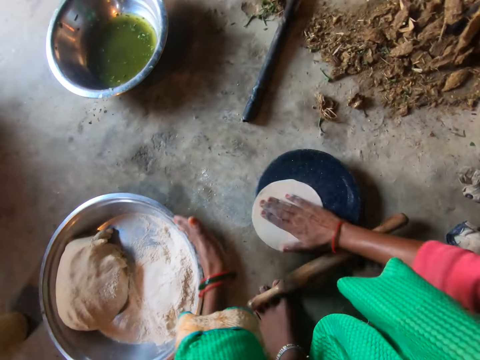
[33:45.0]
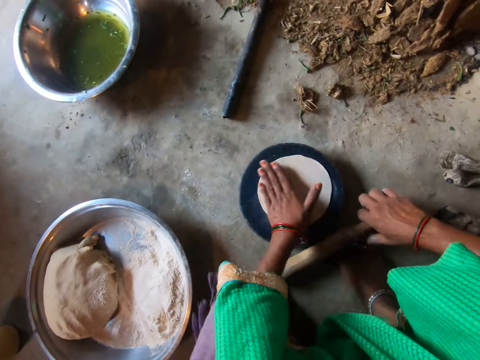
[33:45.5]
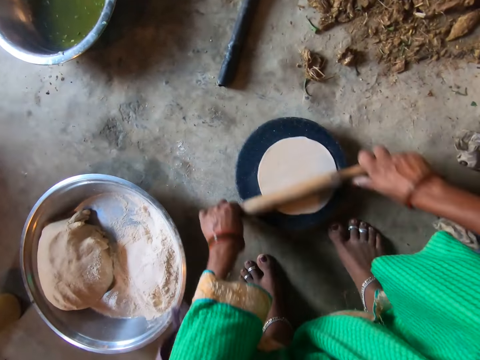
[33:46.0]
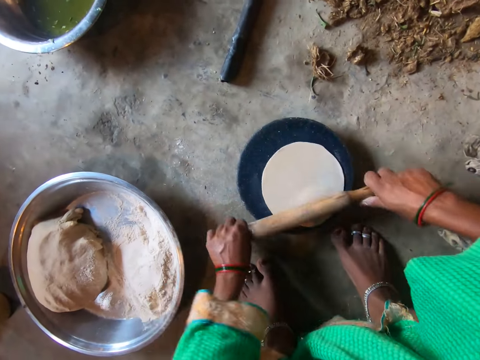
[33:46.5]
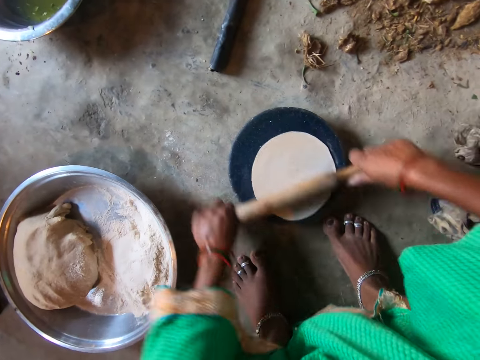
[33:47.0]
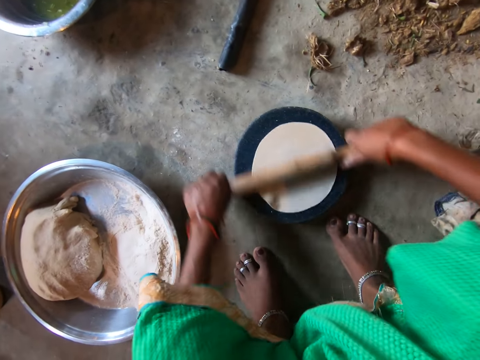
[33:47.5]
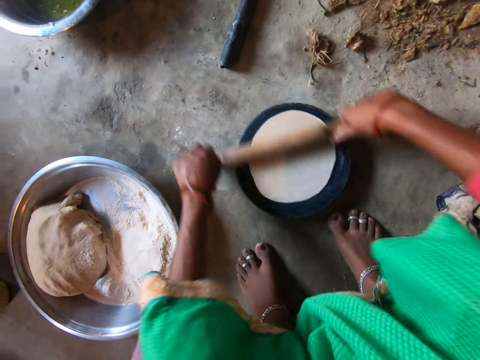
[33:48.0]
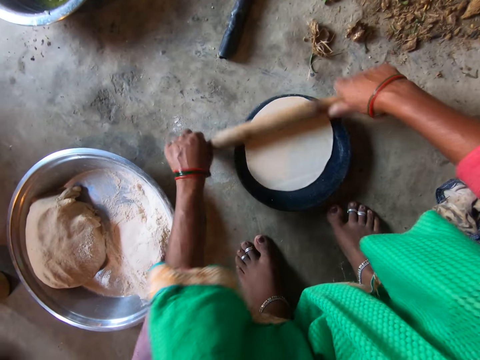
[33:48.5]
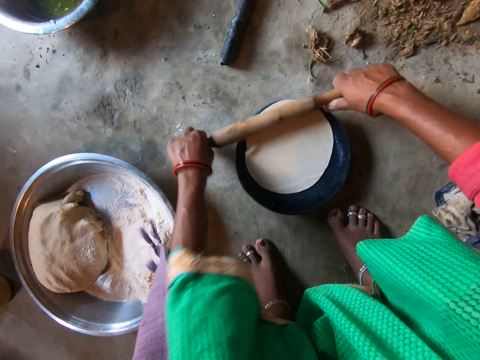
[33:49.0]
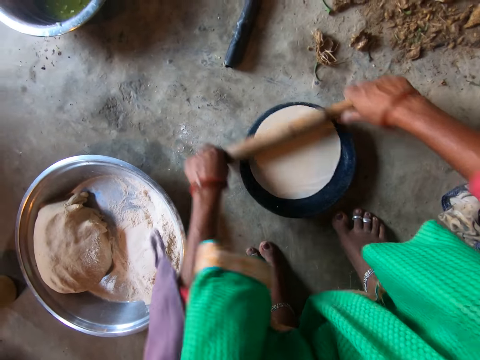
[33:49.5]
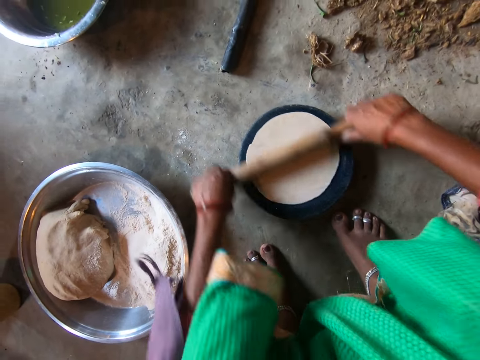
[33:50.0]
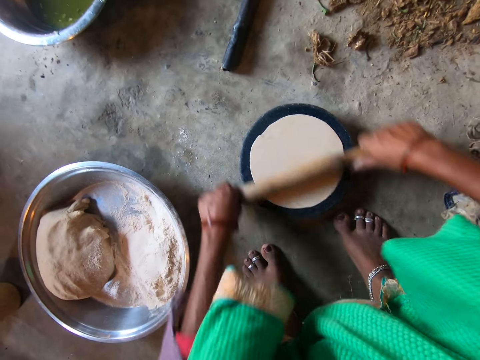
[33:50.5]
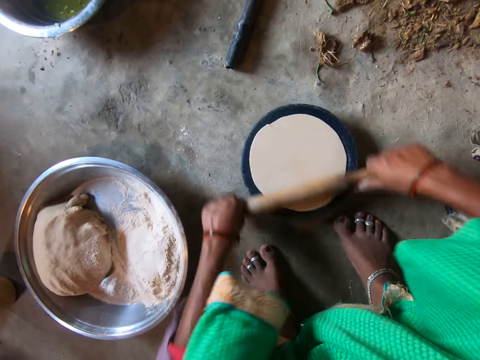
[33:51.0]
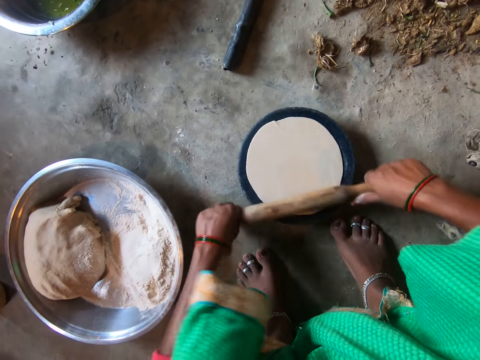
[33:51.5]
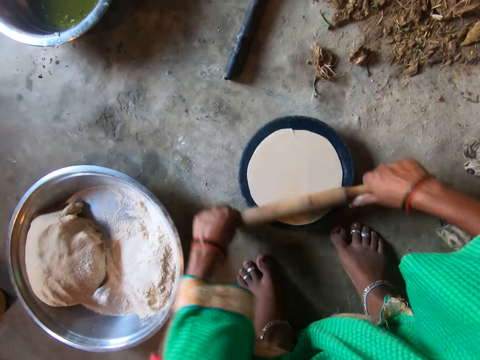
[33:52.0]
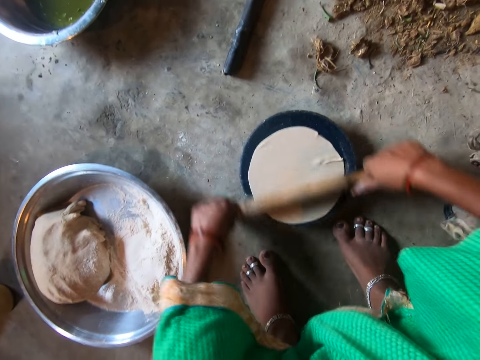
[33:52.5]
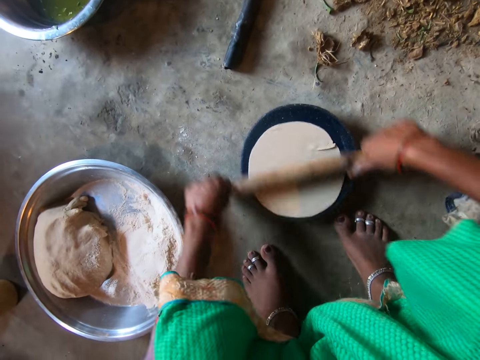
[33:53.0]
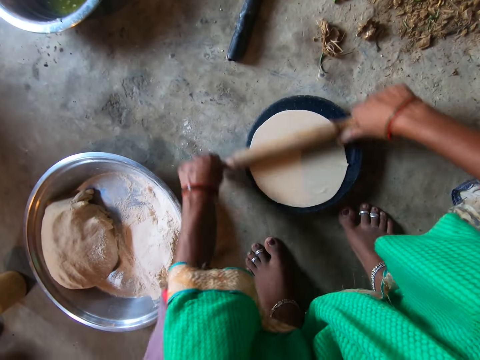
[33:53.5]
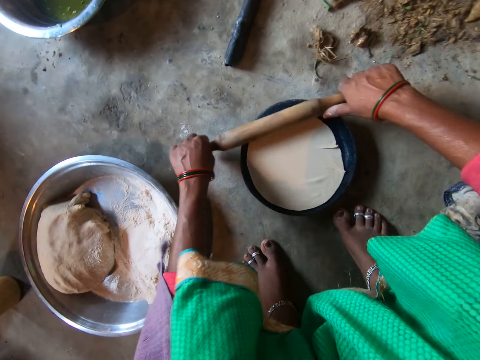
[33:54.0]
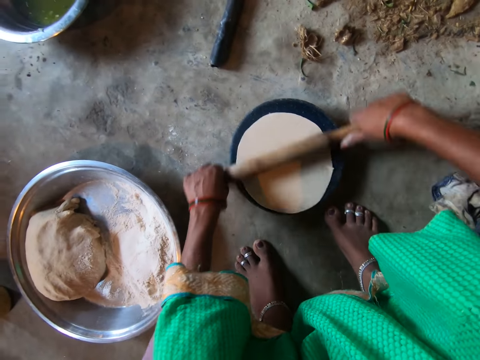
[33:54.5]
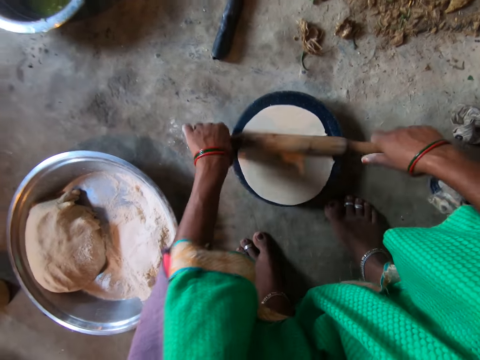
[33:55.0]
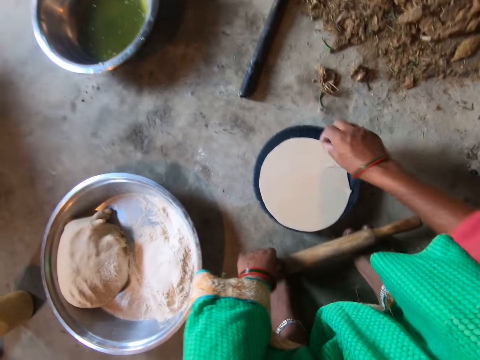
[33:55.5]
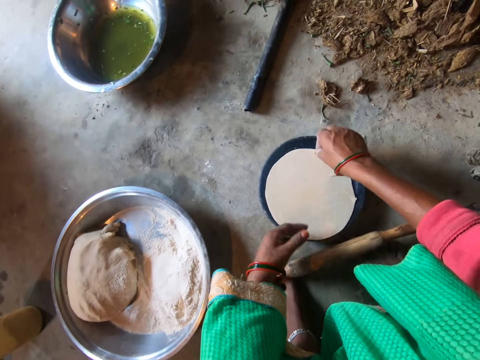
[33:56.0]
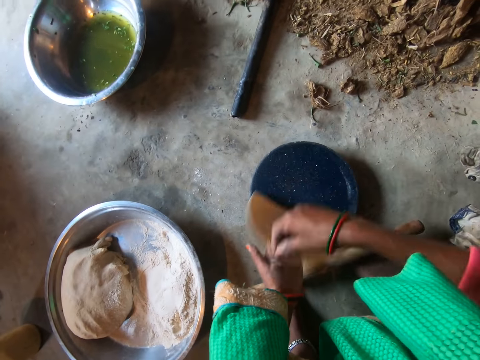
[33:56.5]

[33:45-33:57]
The camera wearer drops the dough in her left hand on the board on the floor. She slaps the dough on the board on the floor with her right hand. She slaps it again. She takes the rolling-pin from the floor with her right hand. She holds the rolling-pin with both hands. She flattens the dough on the board on the floor with the rolling-pin in her hands. She takes the dough from the board on the floor with her right hand. She places the dough in her right hand on her left hand.

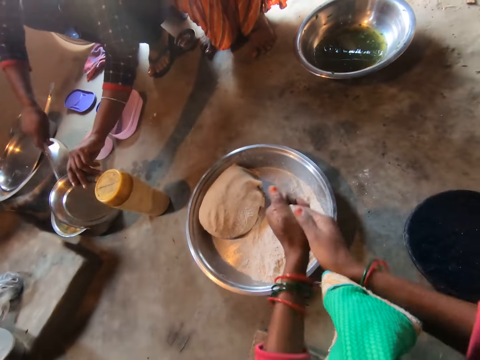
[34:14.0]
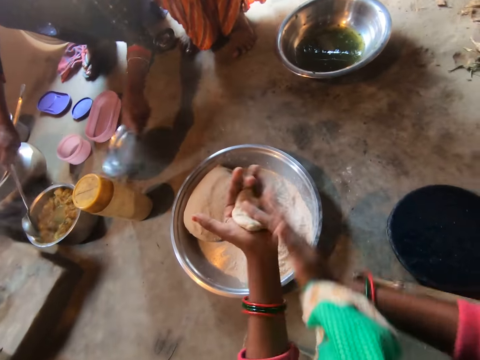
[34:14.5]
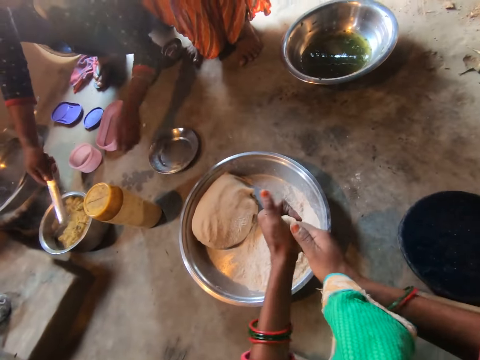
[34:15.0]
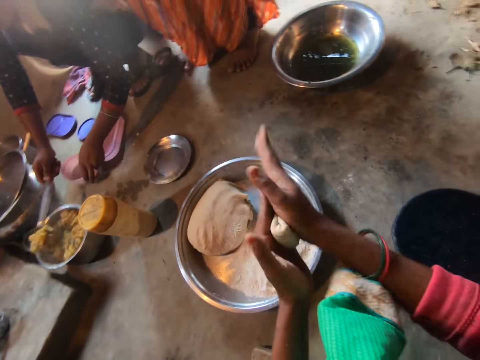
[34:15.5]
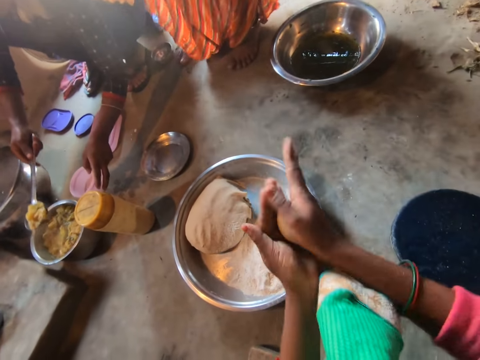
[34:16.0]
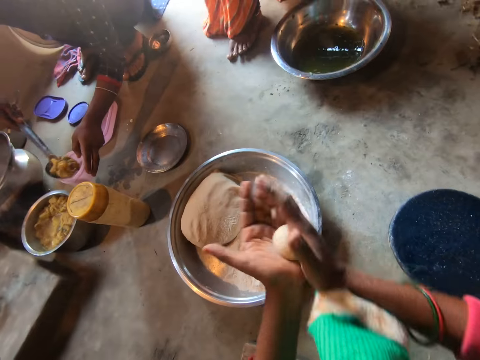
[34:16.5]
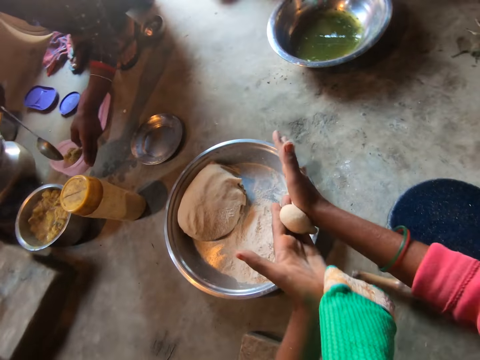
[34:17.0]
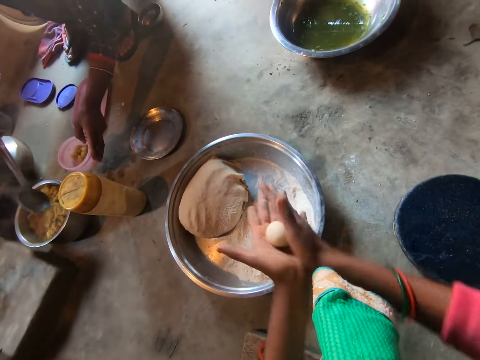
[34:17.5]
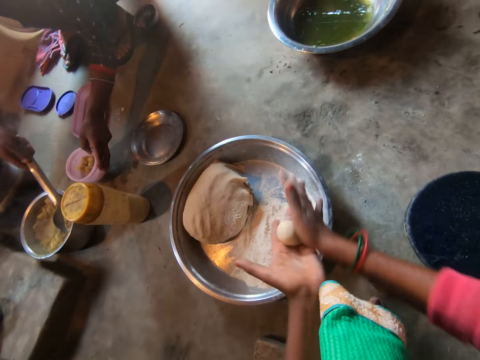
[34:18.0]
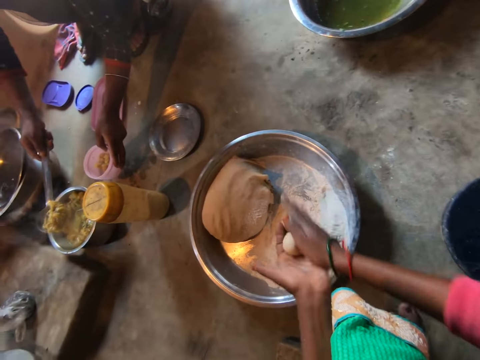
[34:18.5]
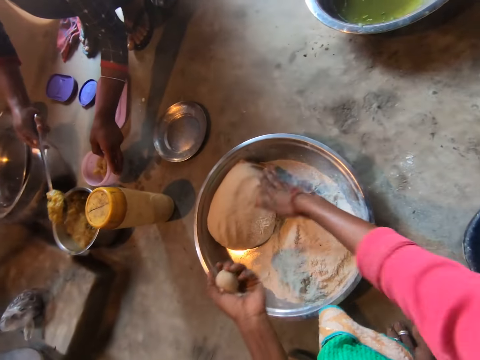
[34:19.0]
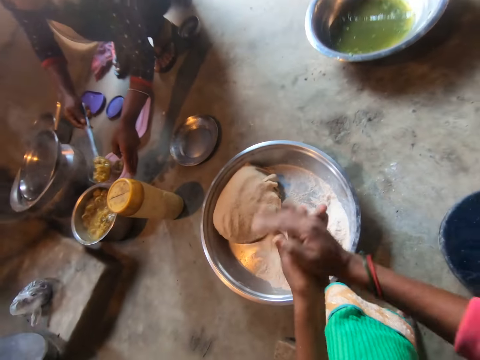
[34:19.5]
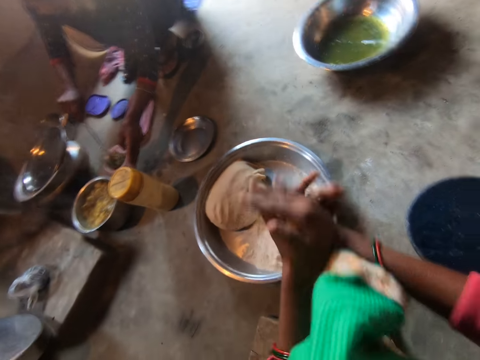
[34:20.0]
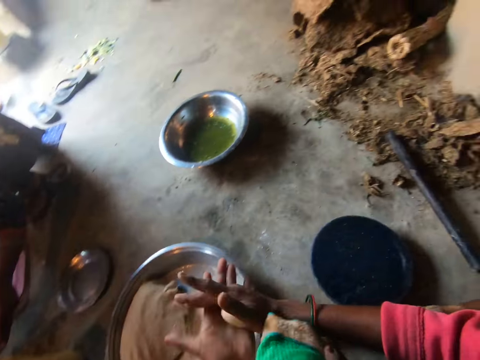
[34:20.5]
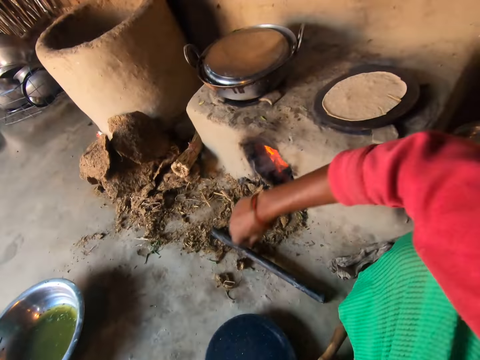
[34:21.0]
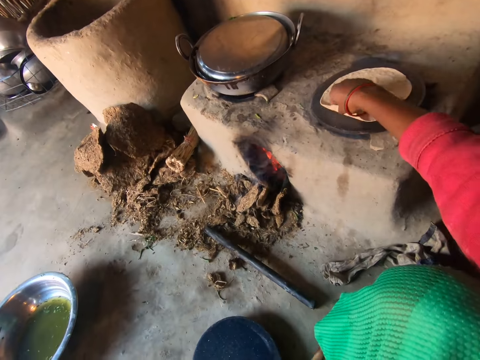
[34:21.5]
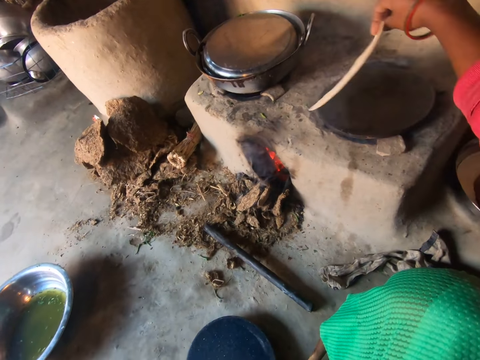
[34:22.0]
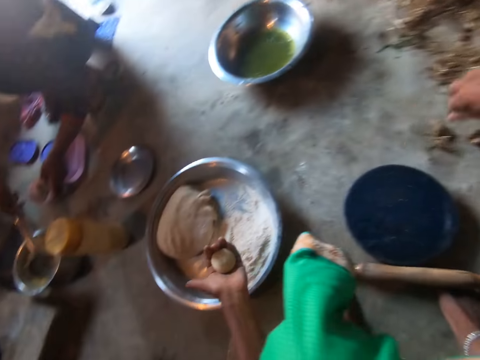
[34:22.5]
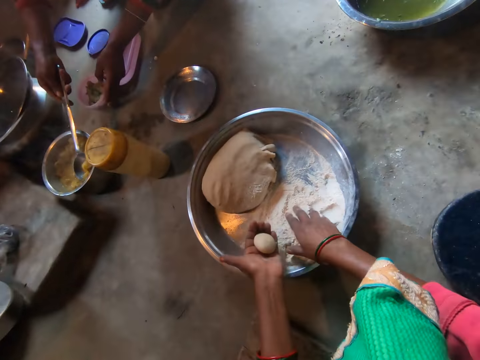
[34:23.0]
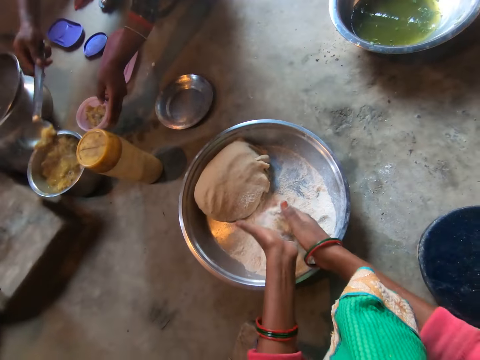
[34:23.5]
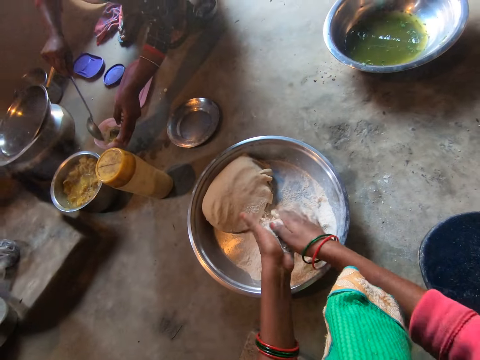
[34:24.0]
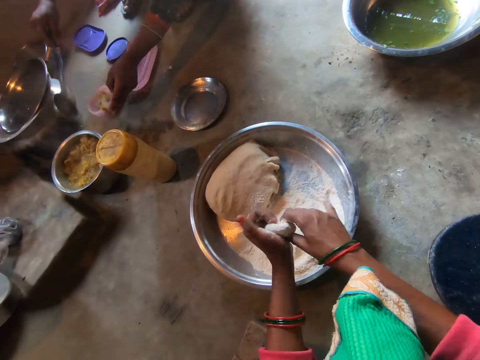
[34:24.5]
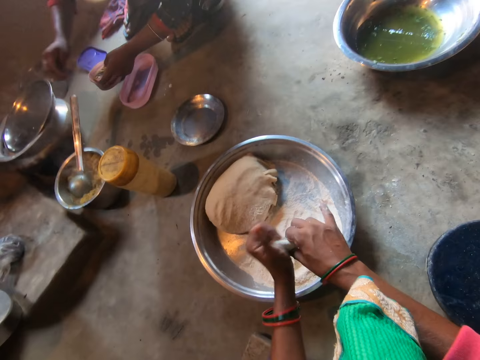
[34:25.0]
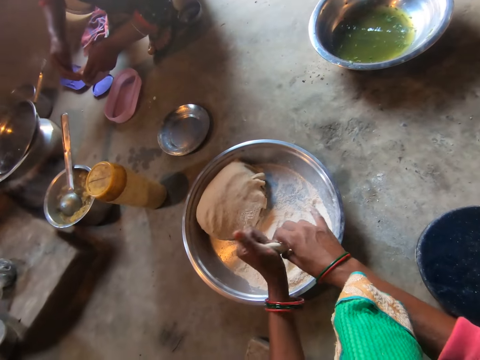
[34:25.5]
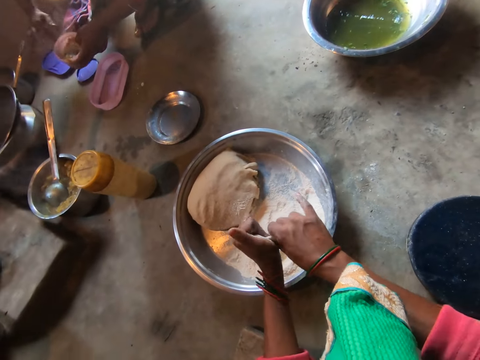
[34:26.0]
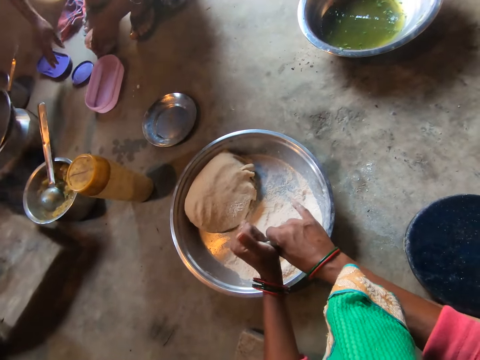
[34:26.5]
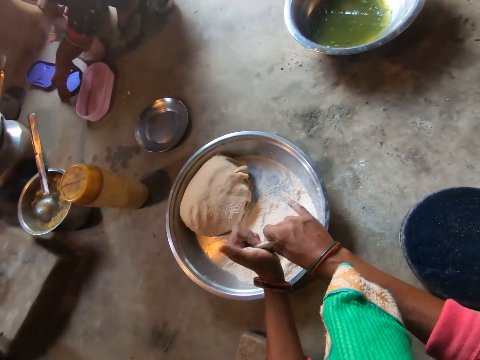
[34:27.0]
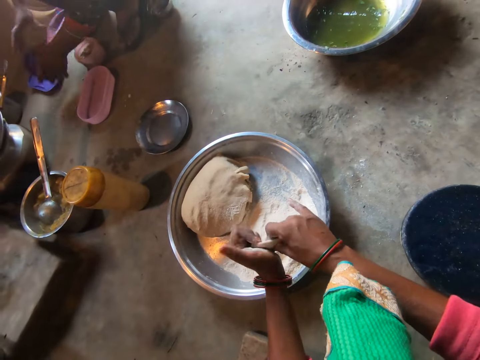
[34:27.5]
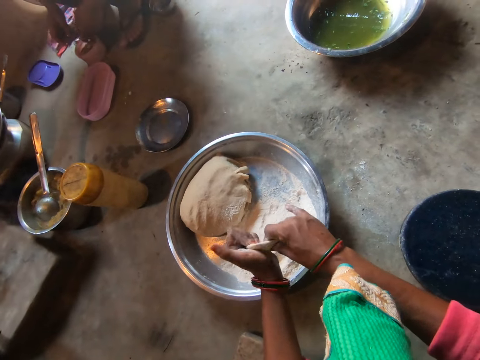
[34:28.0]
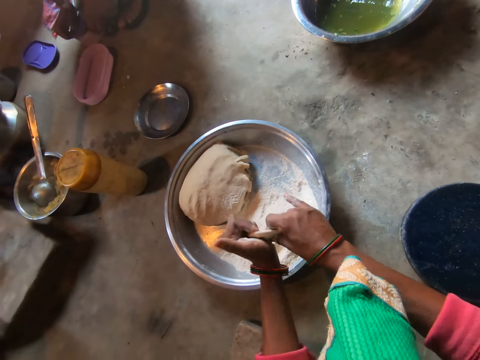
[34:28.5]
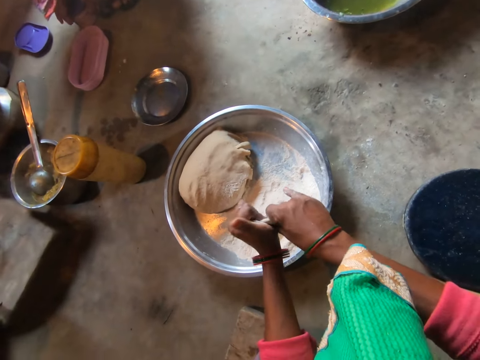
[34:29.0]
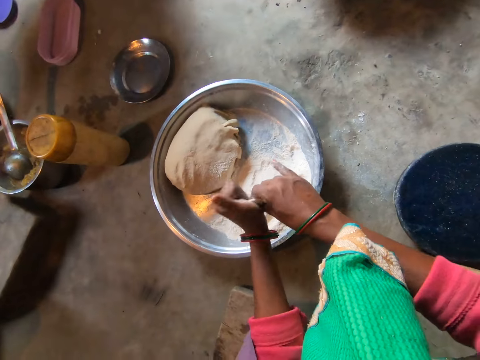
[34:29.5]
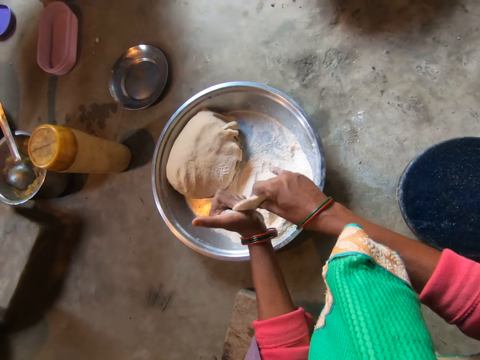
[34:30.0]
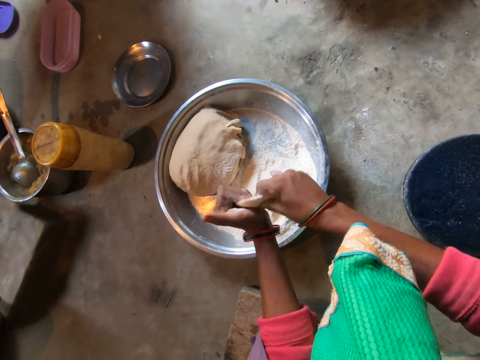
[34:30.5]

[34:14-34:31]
The camera wearer rolls the dough. A woman scoops rice from the pot on the floor with the serving spoon in her right hand. She drops the stainless plate in her right hand on the floor. She takes the plate from the floor with her left hand. She pours the rice from the spoon in her right hand into the plate in her left hand. She scoops rice from the pot on the floor with the spoon in her right hand. She converses with the camera wearer. She pours the rice from the spoon in her right hand into the plate in her left hand. The camera wearer adjusts the dough on the frying-pan on the stove with her right hand. She turns the dough in the frying-pan. She takes flour from the tray of dough on the floor with her right hand. The woman scoops rice from the pot on the floor with the spoon in her right hand. The camera wearer pours the flour from her right hand on the dough in her left hand. The woman pours the rice from the spoon in her right hand into the plate in her left hand. The camera wearer rubs the dough in her hands and flattens the dough with her hands. The woman drops the spoon in her right hand into the pot of rice on the floor. She scrapes rice on the plate in her left hand with her right hand. The camera wearer rolls the dough. The woman drops the plate in her left hand on the floor. She cleans her right hand with the cloth on the floor. She takes a lid from the floor with her left hand. She holds the lid with both hands. She covers the plate on the floor with the lid in her hands. She converses with the camera wearer.
